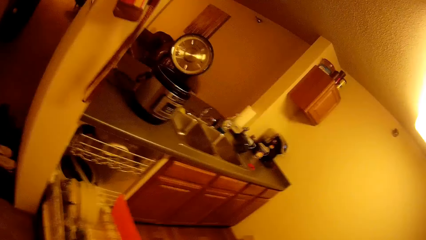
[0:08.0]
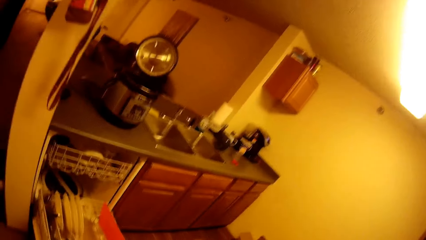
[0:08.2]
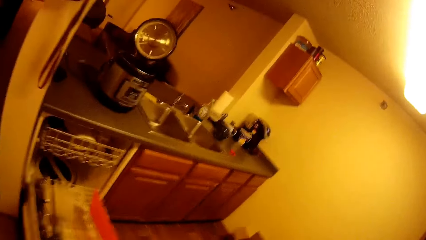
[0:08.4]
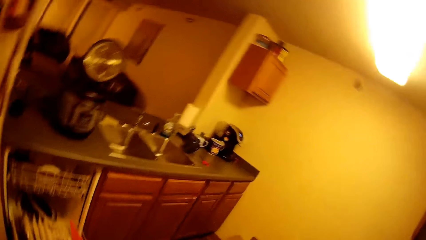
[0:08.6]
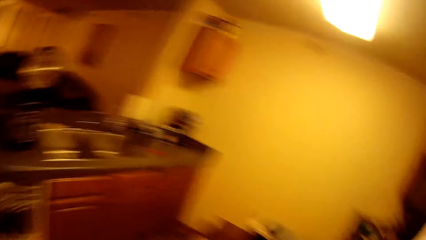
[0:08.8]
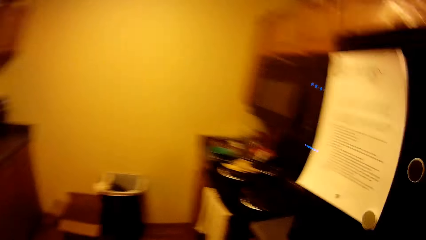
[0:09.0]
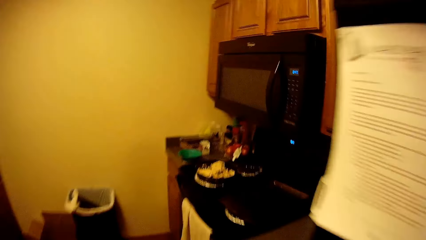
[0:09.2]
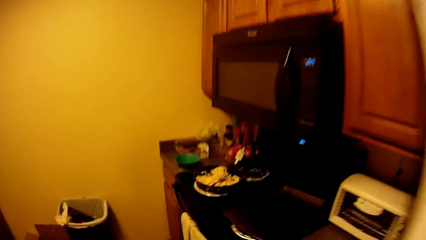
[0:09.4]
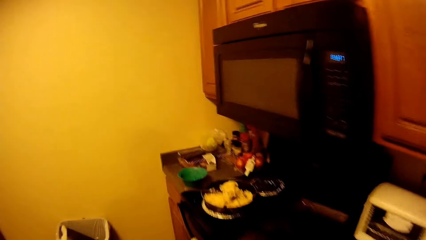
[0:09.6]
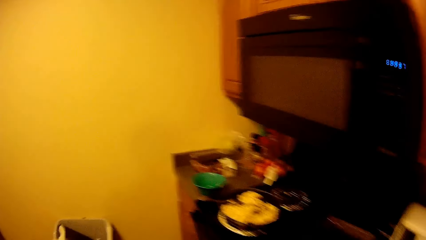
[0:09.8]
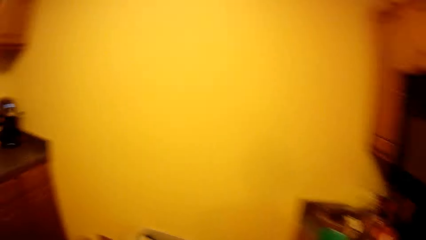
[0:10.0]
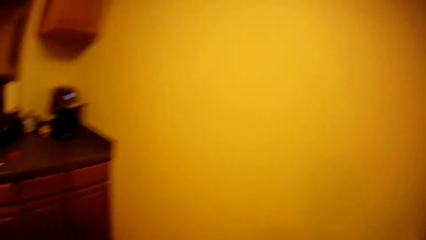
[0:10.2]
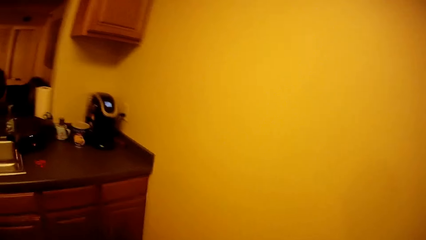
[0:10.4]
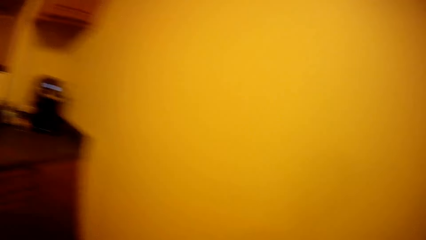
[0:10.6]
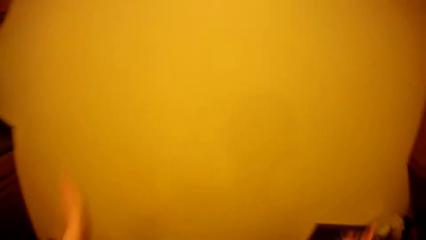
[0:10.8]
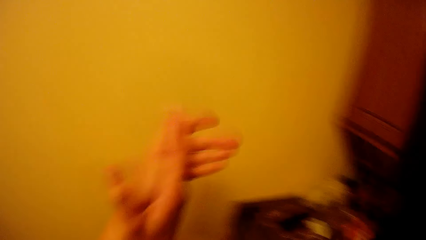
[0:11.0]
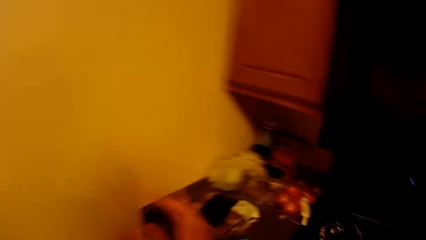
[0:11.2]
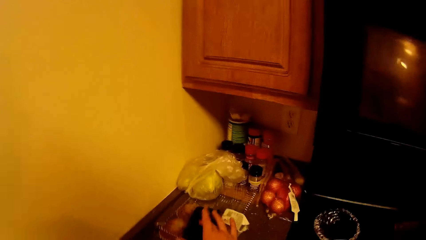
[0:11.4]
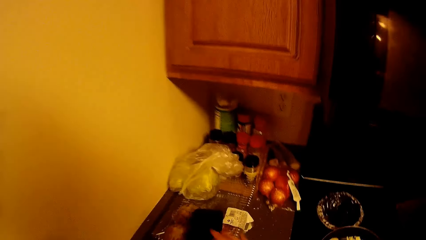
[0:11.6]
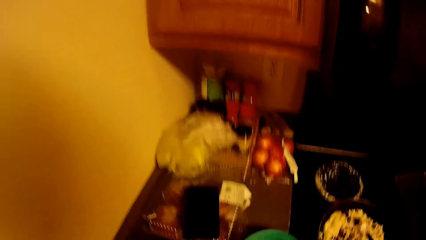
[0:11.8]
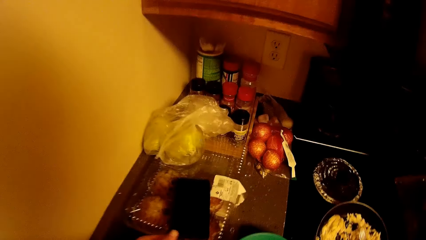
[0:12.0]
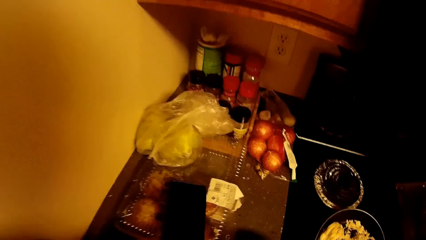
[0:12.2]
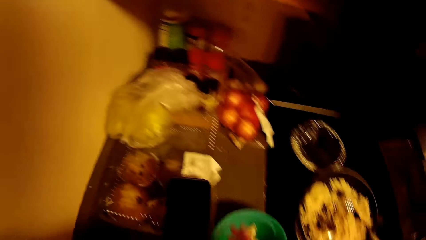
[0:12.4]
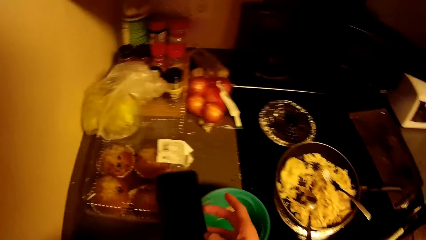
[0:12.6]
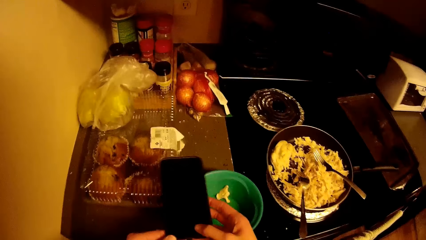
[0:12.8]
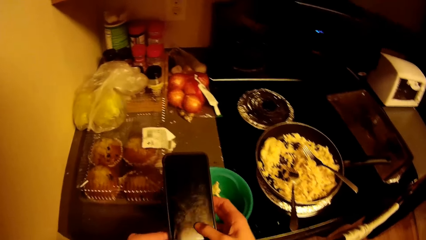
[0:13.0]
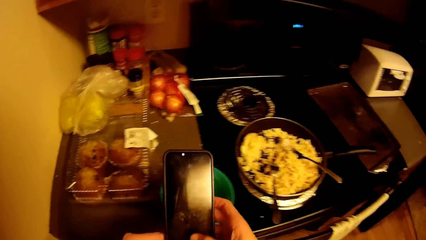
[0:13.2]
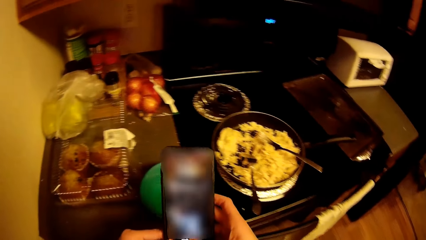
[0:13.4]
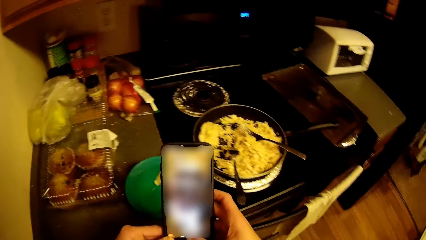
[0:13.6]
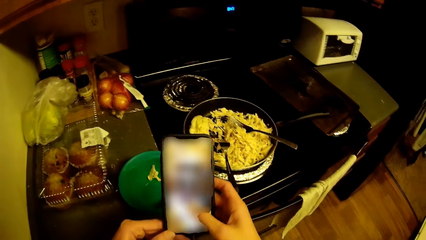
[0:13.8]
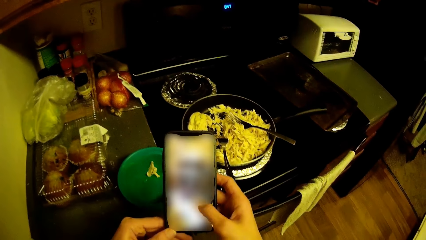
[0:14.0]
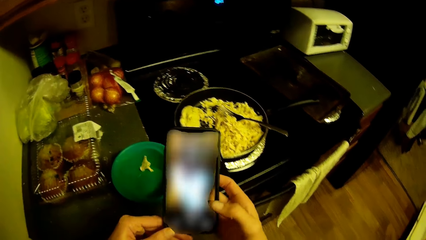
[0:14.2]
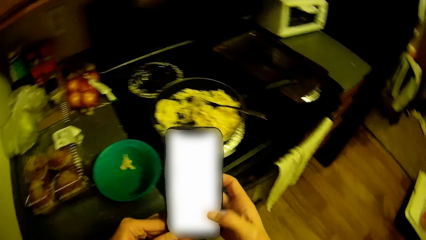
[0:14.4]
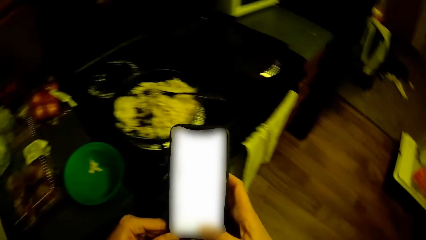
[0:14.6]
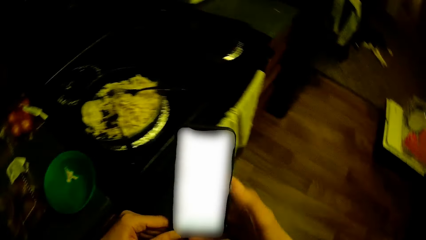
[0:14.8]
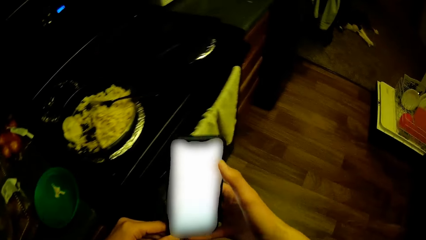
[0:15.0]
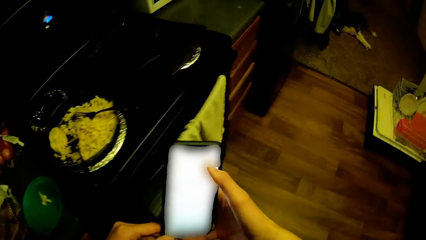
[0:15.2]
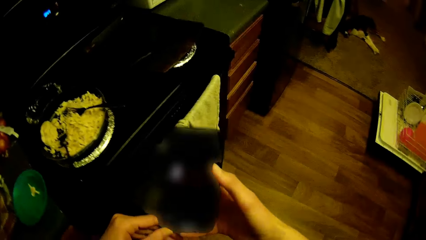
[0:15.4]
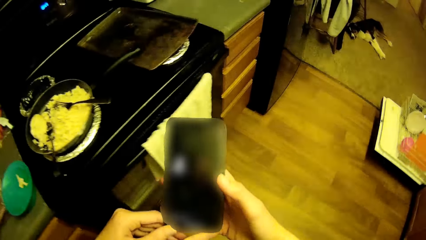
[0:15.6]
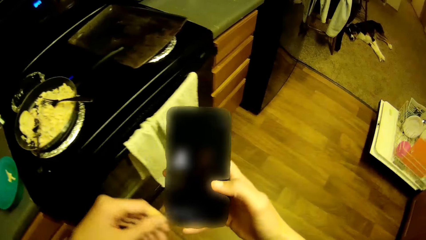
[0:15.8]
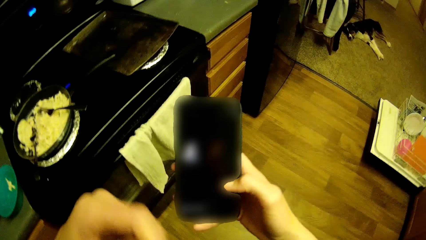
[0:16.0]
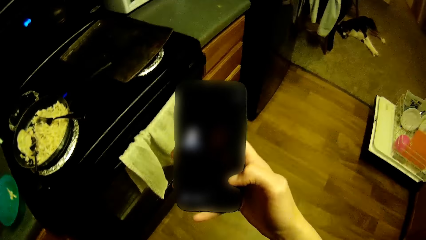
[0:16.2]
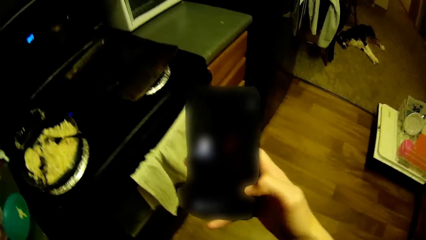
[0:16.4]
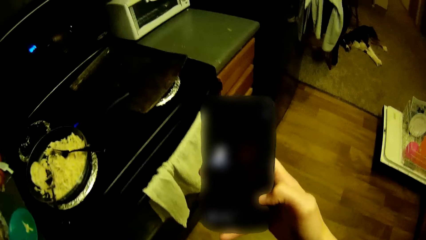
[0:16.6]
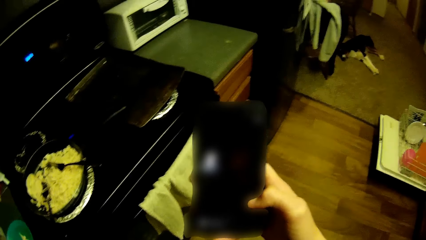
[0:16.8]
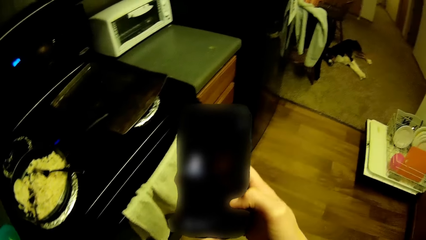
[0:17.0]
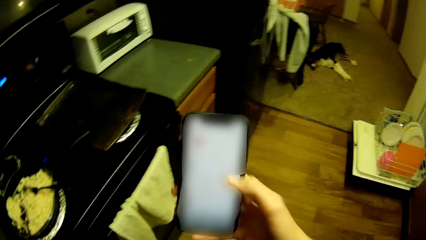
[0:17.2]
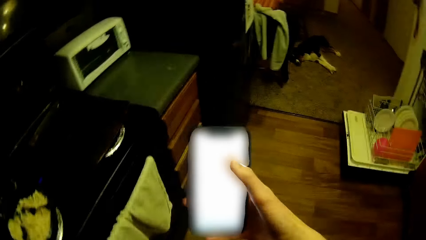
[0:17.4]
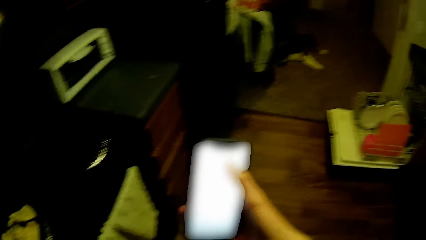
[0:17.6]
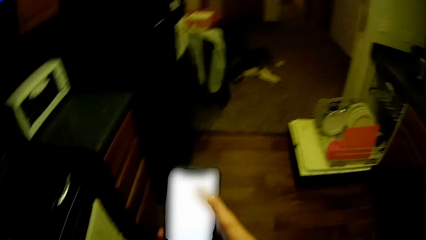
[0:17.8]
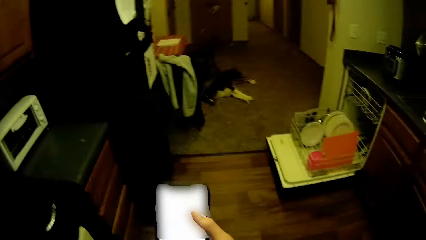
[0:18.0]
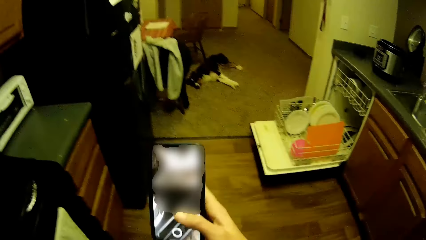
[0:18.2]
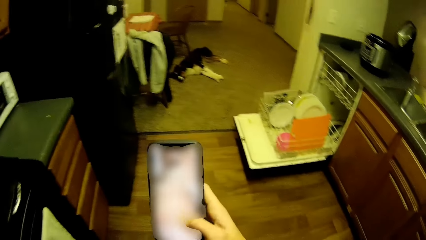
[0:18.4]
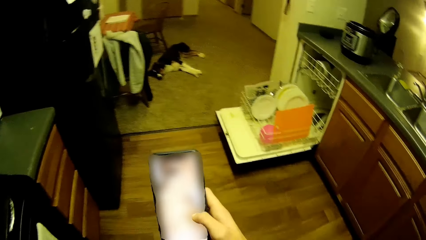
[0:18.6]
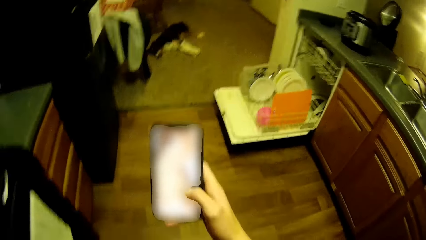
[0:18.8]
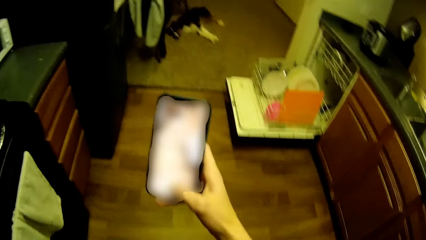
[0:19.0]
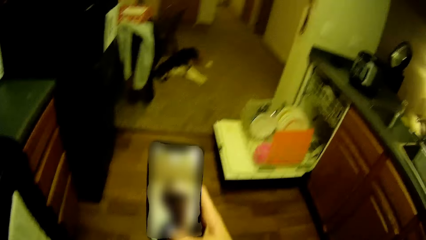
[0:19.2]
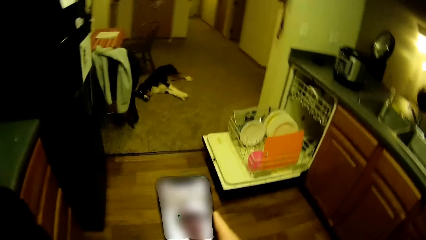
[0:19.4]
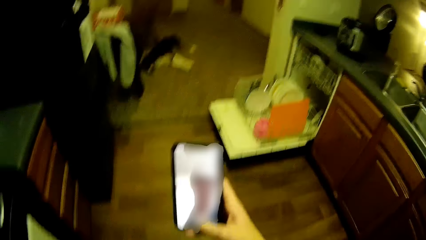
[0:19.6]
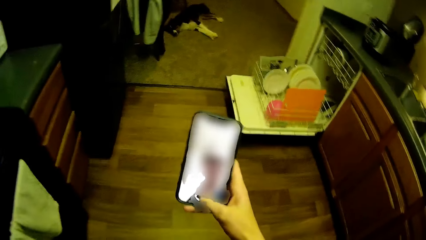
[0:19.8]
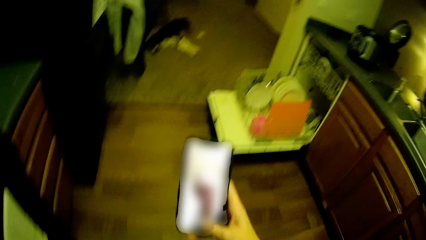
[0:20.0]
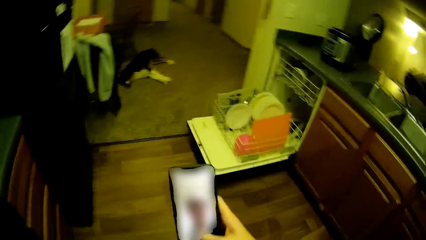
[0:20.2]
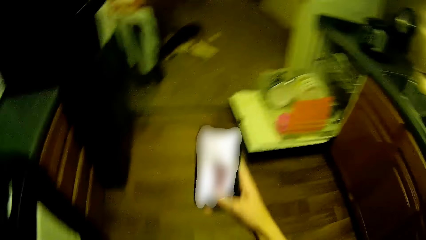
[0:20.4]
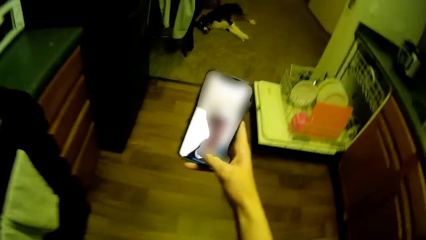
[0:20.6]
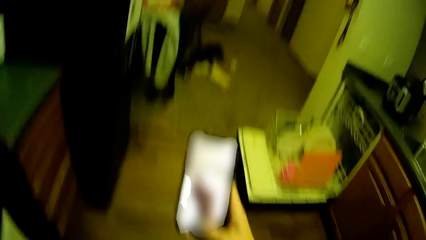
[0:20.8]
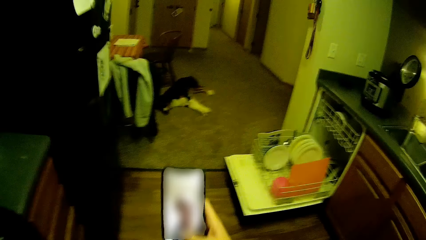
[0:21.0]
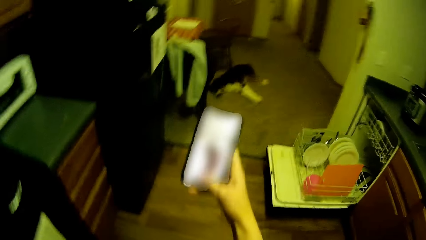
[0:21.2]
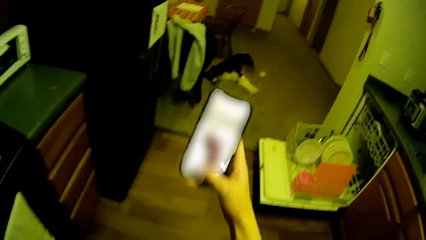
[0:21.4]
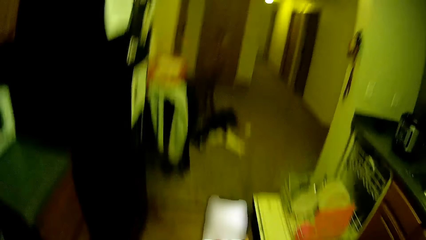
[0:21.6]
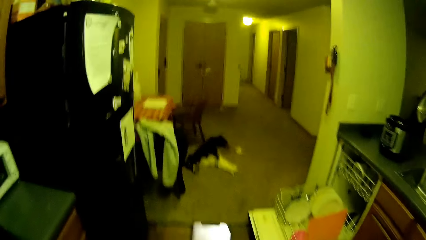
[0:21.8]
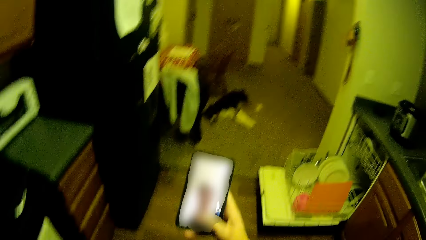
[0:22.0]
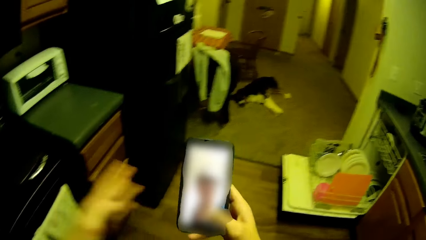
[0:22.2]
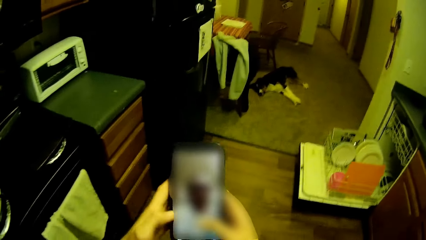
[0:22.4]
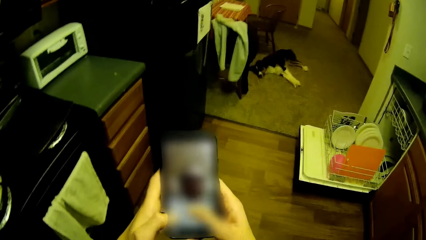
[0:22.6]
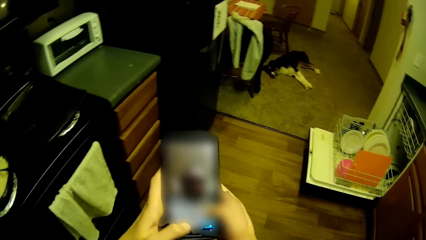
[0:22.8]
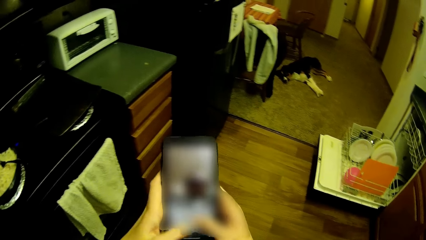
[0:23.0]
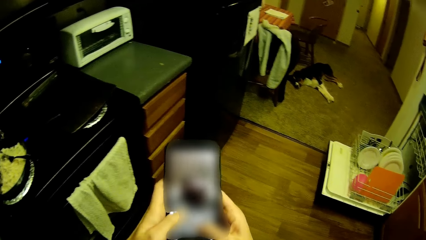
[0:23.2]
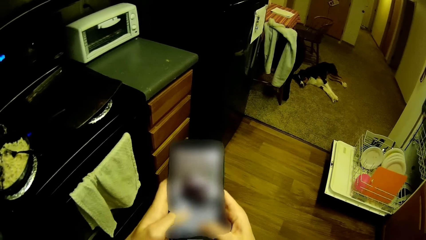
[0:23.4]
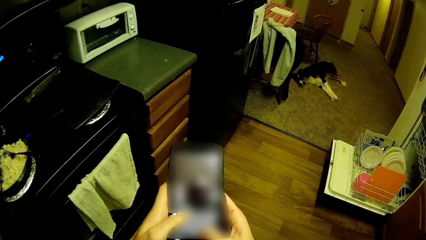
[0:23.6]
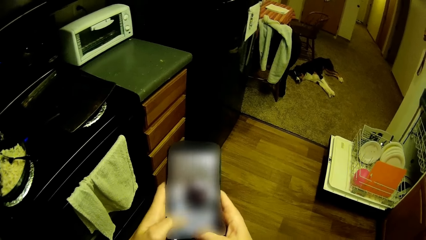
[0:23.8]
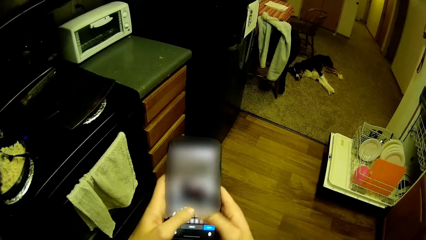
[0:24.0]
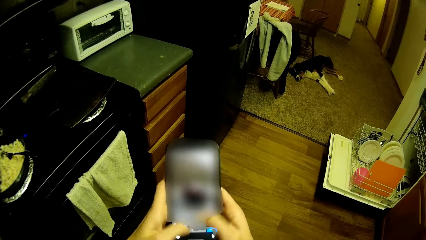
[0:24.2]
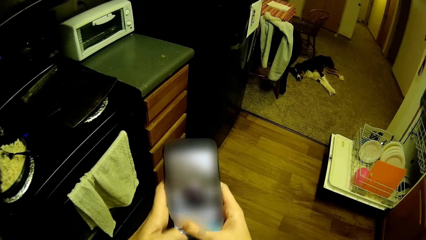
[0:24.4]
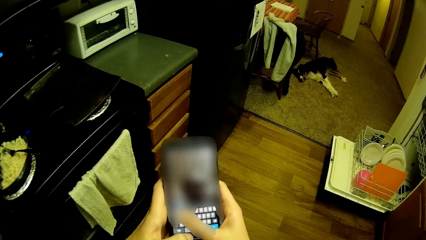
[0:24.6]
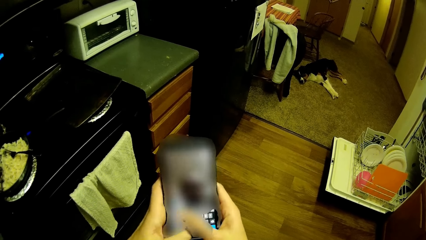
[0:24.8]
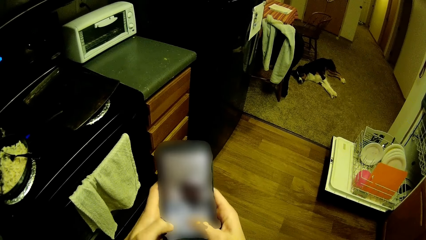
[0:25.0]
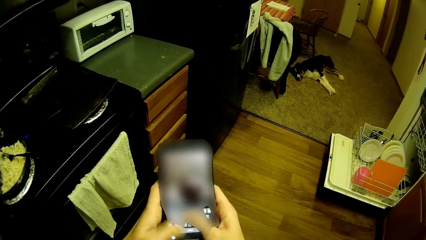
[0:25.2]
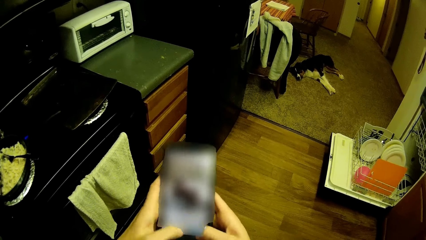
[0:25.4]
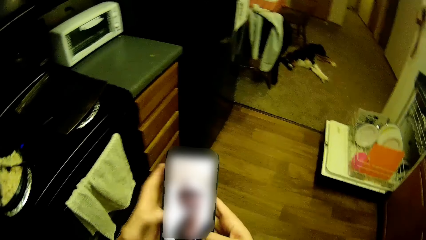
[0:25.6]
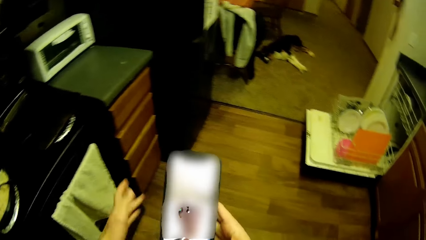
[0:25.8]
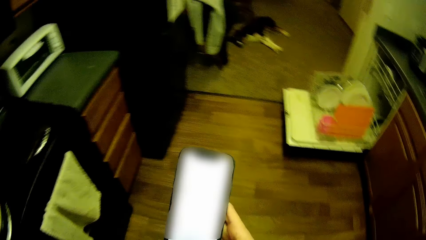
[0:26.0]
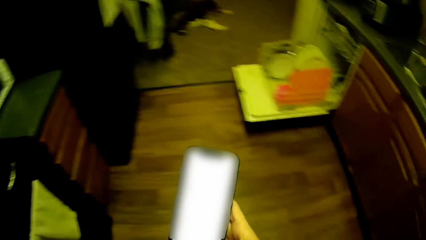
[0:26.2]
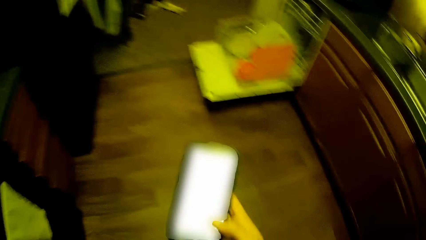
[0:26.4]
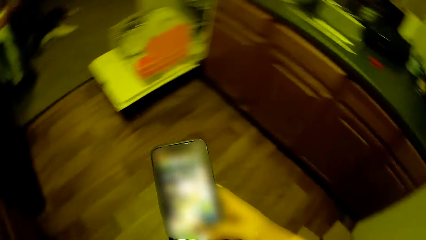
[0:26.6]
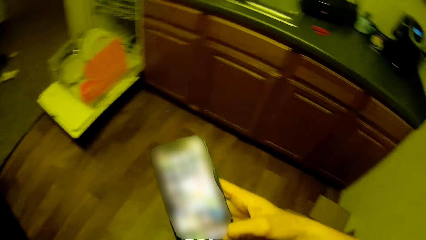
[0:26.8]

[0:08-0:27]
The camera wearer walks into a kitchen. They stand in the kitchen. They pick up her phone from the kitchen counter. They touch the phone. They operate on her phone. They swipe the phone. They walk in the house. They chat on the phone.
